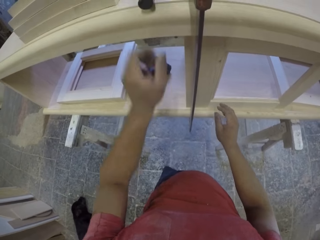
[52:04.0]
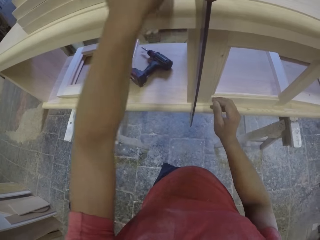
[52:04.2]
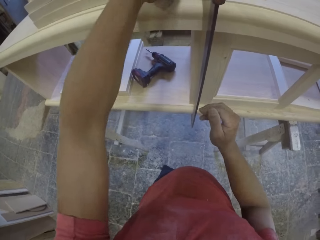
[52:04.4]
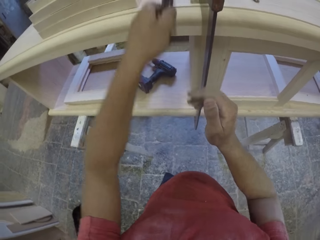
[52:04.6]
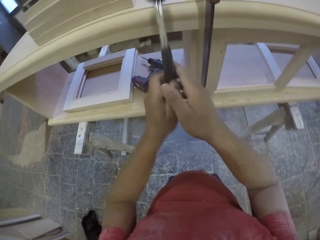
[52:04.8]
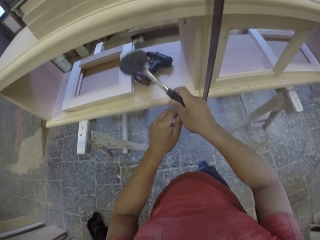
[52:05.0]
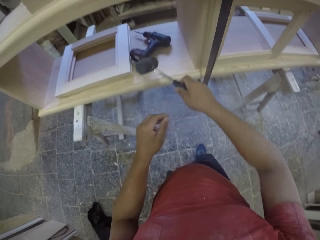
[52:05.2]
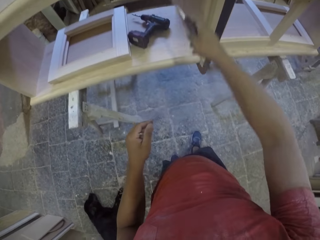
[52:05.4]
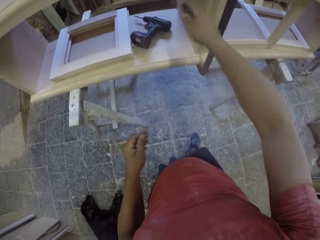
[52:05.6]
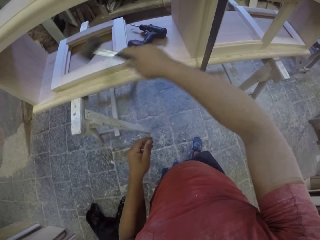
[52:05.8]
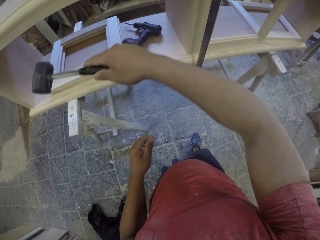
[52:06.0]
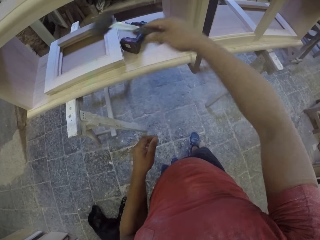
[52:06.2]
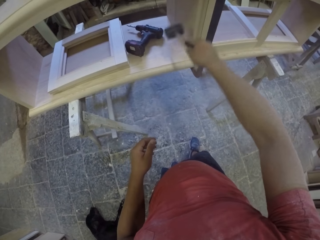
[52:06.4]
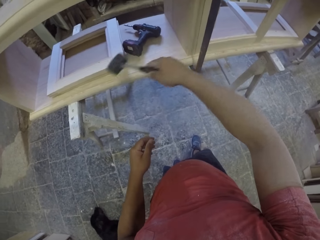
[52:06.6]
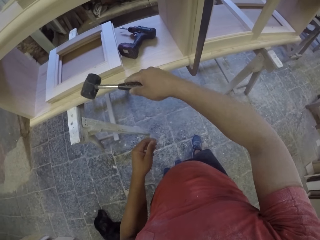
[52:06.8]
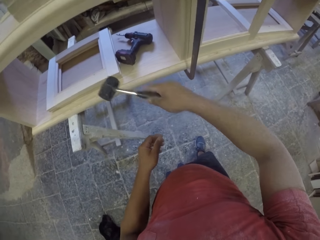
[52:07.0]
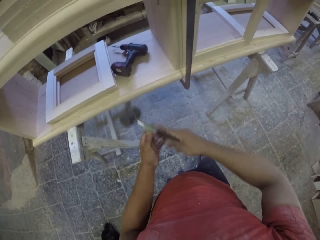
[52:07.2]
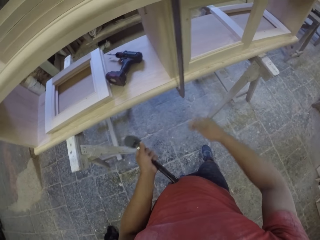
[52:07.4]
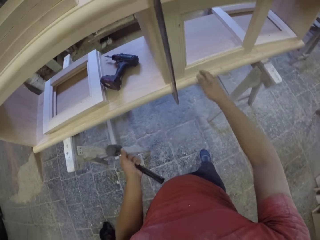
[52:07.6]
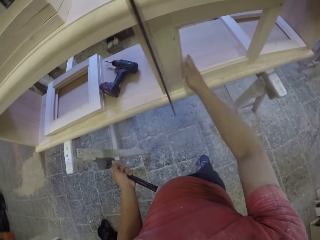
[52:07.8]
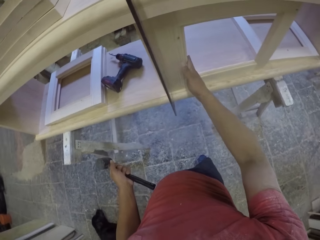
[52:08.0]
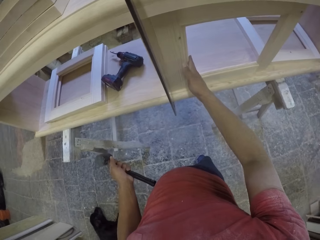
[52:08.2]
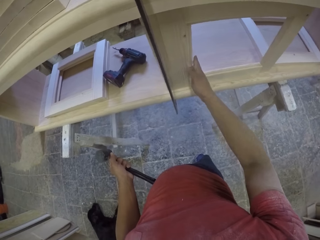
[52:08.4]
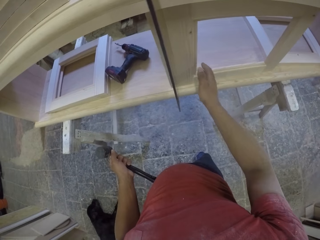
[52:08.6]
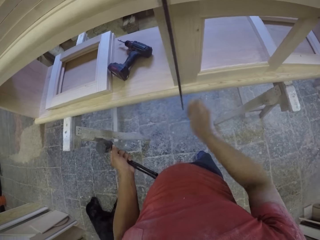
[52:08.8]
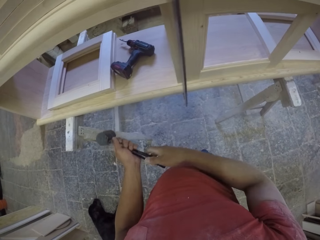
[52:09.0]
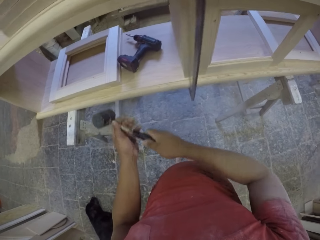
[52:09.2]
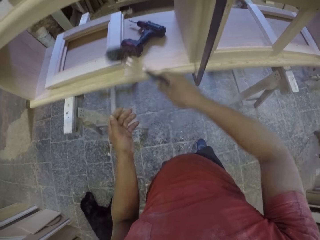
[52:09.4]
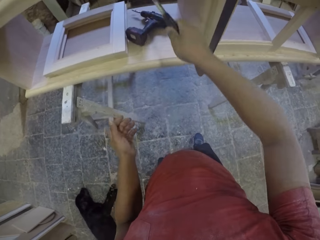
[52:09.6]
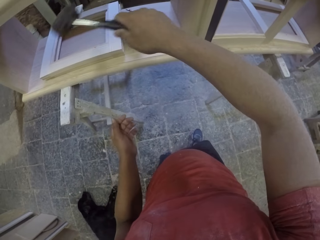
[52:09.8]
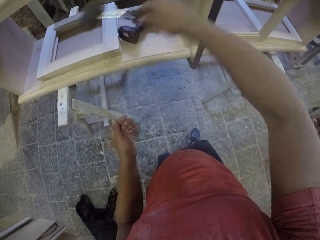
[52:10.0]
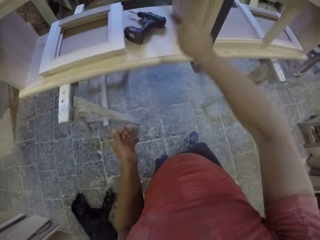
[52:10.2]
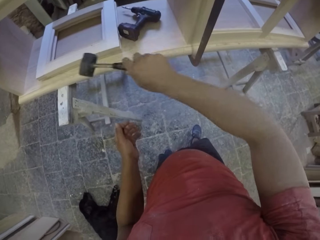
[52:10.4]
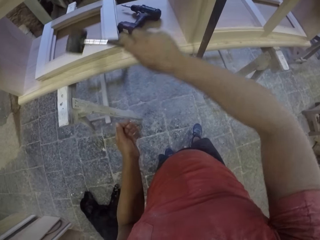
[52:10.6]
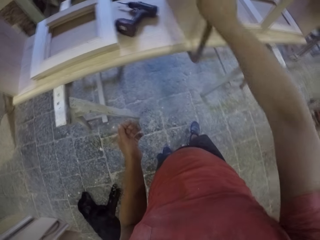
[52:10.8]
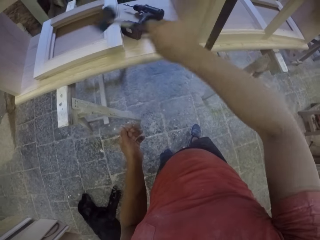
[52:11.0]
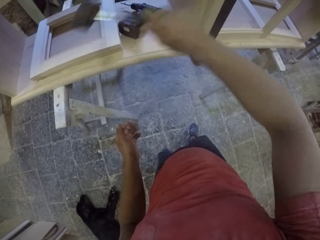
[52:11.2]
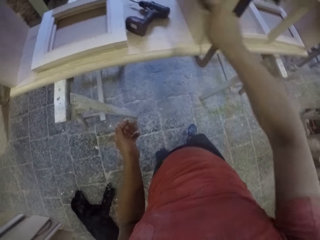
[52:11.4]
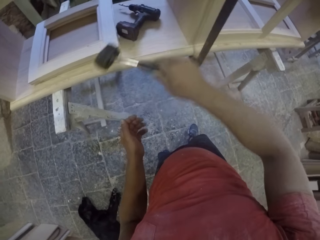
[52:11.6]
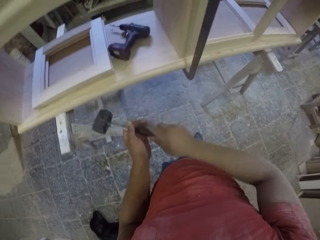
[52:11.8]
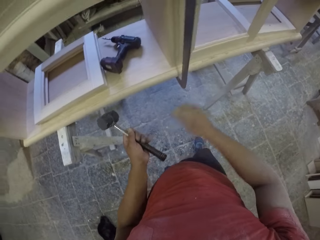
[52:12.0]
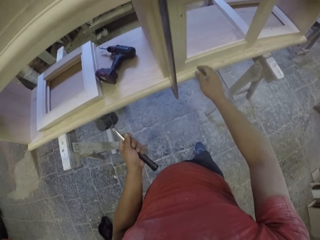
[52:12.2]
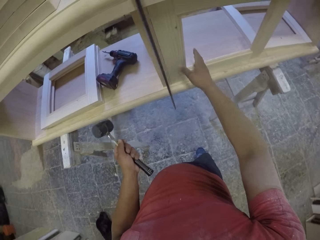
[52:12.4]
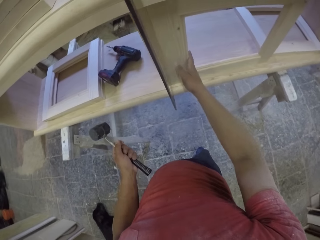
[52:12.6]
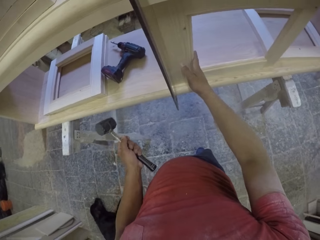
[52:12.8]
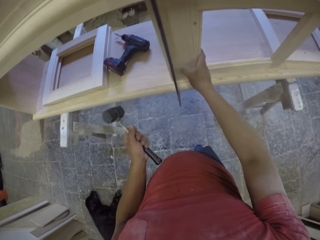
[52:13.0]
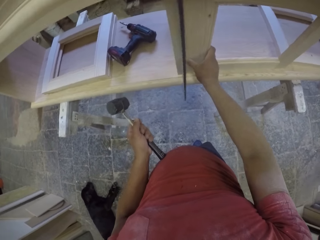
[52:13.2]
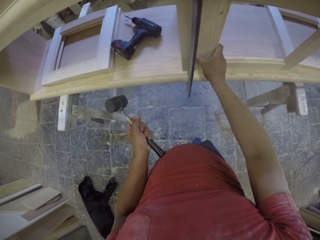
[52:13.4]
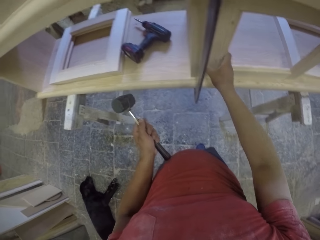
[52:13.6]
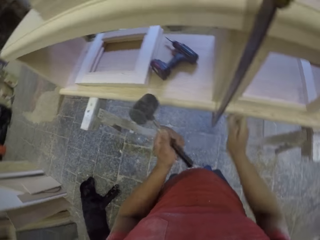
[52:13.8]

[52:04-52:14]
The camera wearer grabs a hammer, hits the furniture with the hammer and checks the piece of wood on the furniture. They hold the hammer and hit the furniture with the hammer. They hold the hammer and check the piece of wood on the furniture.

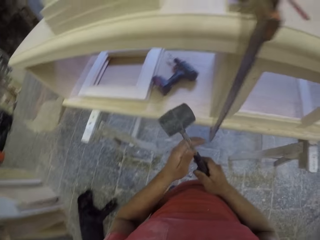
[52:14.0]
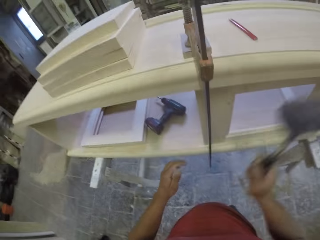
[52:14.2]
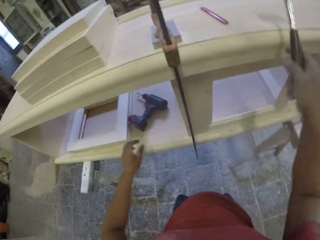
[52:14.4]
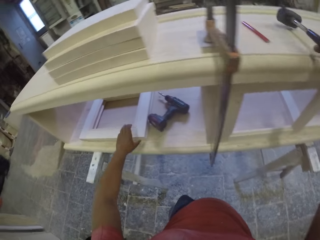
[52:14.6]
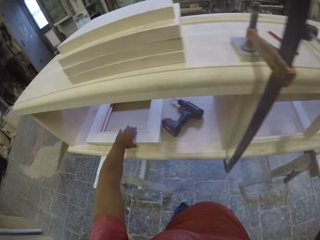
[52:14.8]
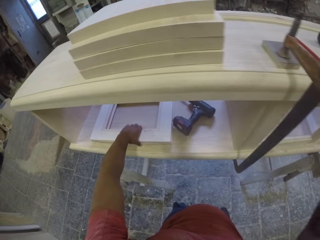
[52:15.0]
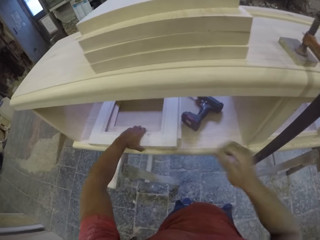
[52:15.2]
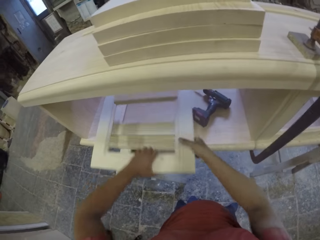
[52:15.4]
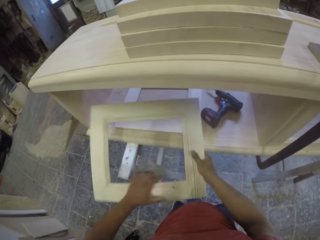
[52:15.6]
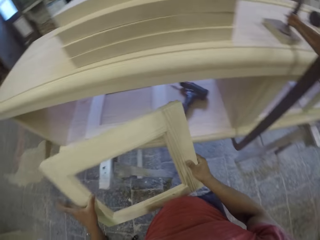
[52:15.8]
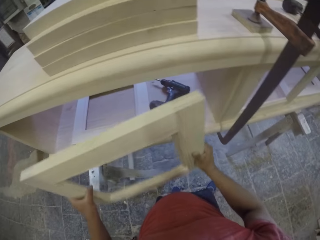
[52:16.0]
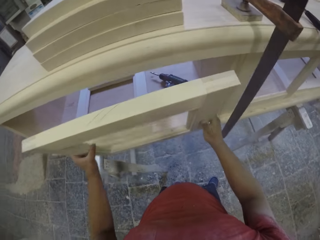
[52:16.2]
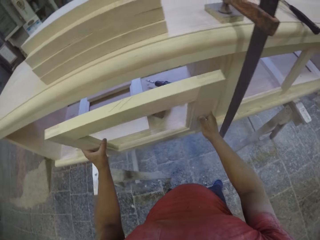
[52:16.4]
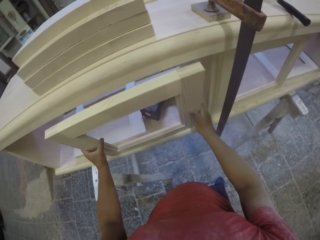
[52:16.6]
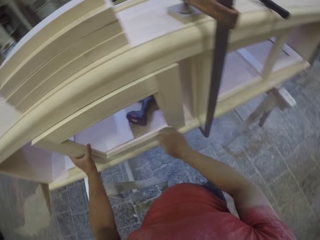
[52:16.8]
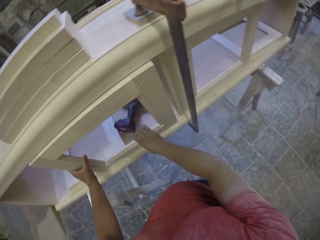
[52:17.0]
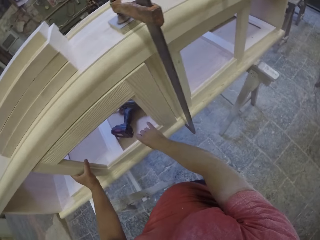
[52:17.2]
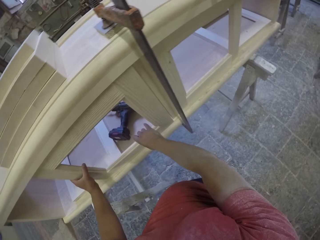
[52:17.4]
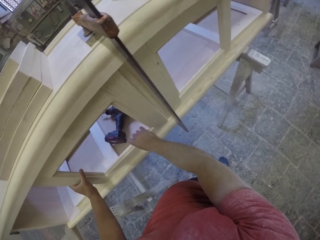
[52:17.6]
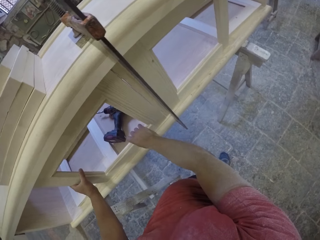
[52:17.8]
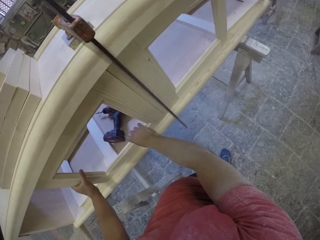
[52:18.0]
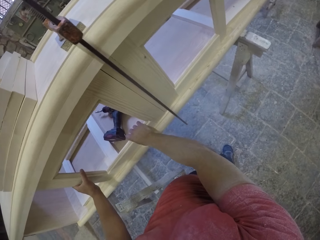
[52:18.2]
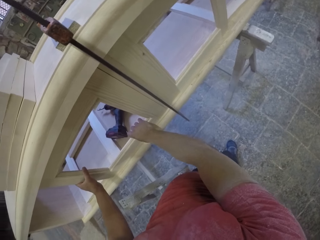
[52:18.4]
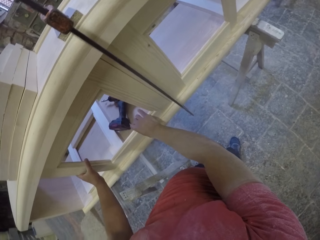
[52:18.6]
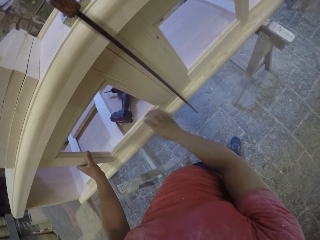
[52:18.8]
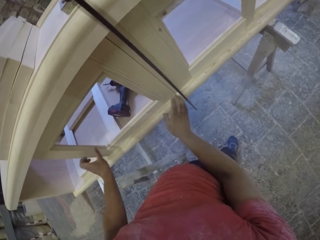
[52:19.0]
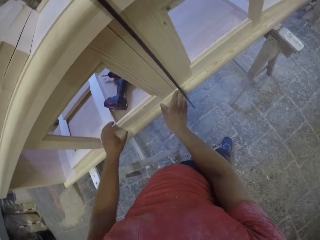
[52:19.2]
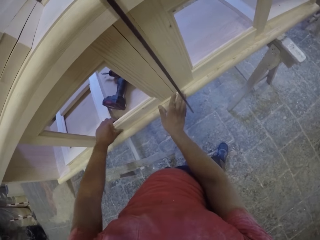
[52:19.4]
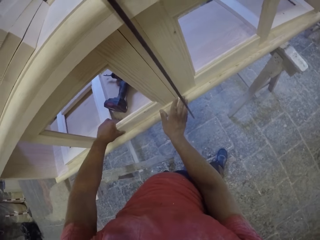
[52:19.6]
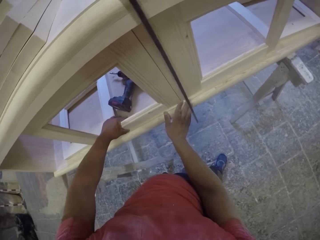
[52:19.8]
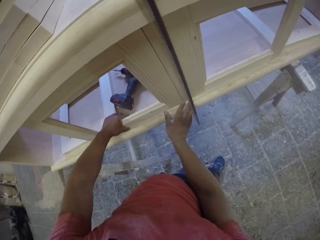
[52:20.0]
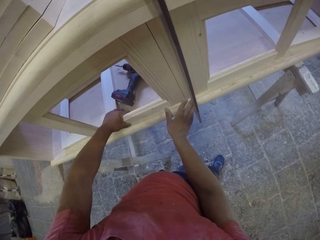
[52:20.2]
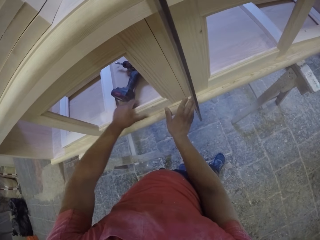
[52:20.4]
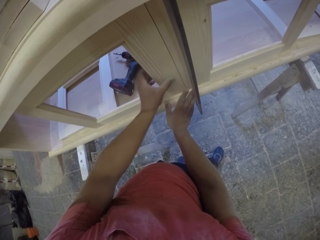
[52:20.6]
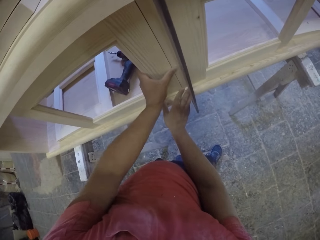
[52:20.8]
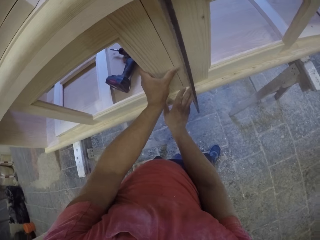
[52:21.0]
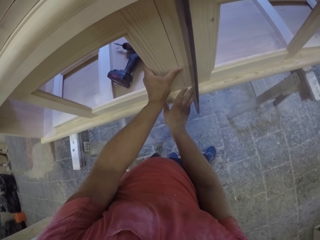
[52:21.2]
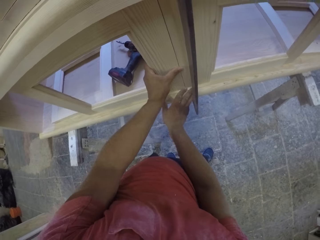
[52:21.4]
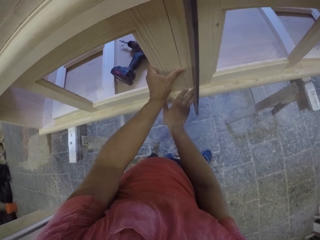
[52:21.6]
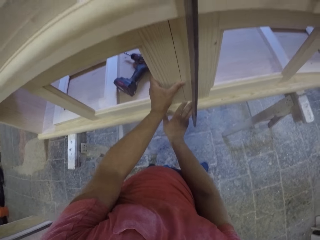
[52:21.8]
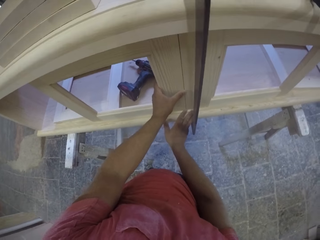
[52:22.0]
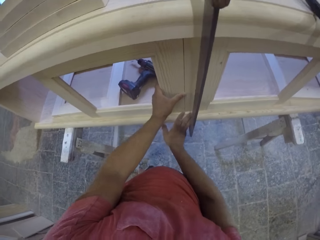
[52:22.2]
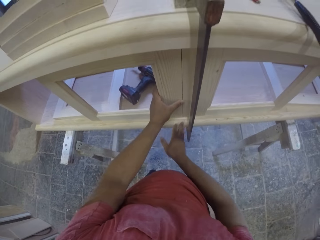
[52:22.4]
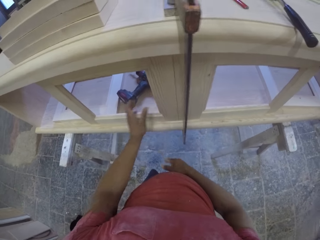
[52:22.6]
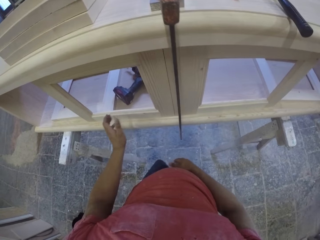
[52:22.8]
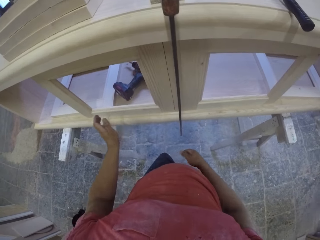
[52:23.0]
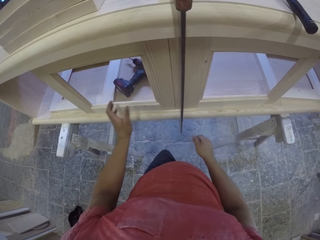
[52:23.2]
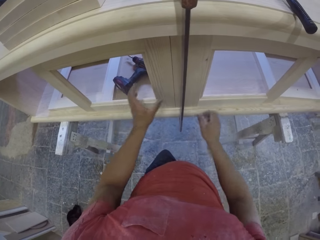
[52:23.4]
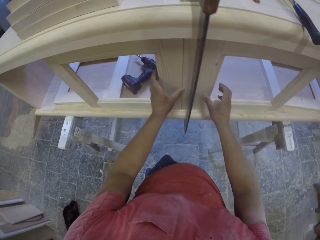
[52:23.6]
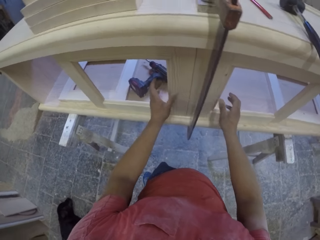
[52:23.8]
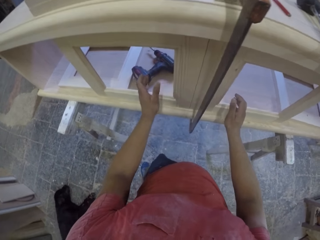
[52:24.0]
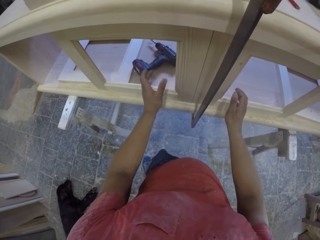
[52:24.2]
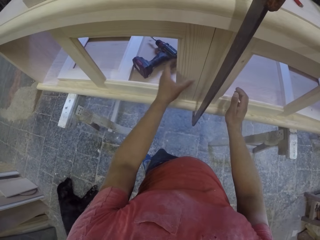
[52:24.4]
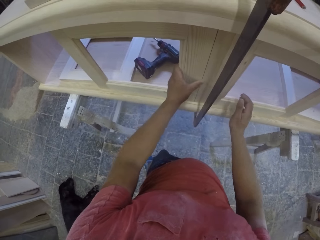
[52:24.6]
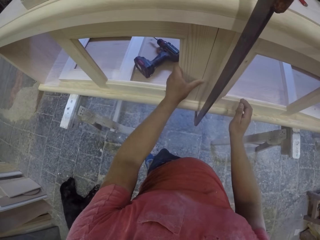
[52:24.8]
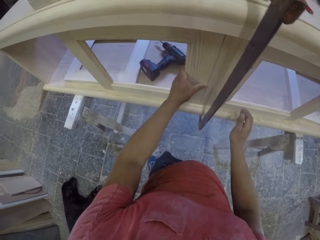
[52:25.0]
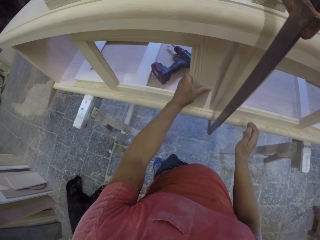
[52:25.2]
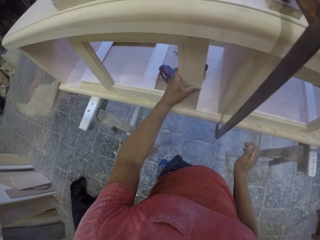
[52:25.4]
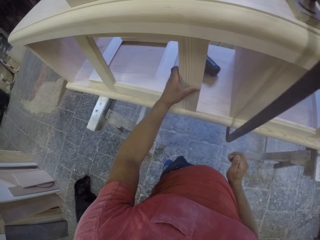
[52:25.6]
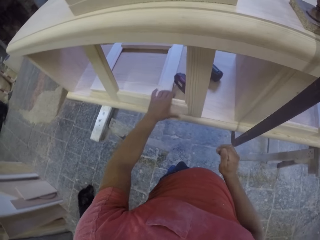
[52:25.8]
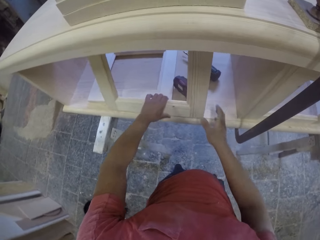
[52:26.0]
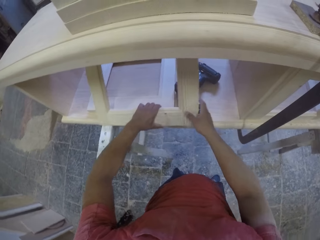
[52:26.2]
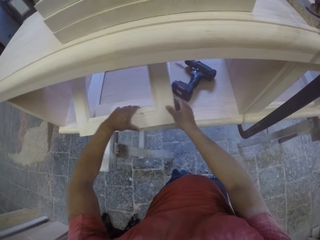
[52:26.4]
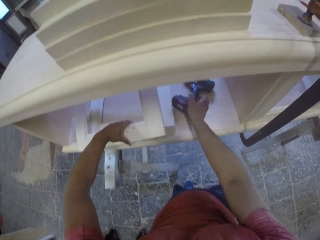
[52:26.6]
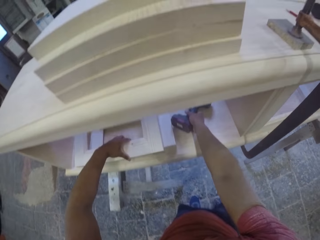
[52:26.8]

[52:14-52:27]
The camera wearer puts the hammer on the drawer, grabs a piece of wood and fits the piece of wood on the furniture. They adjust the piece of wood on the furniture, slide the piece of wood on the furniture and put the piece of wood down.
